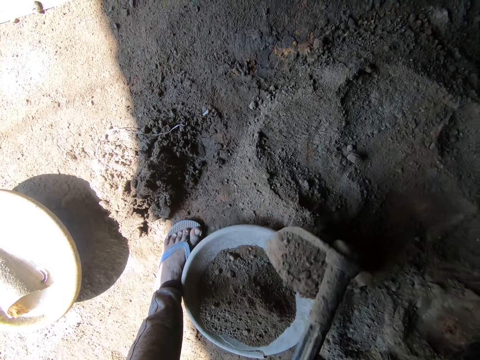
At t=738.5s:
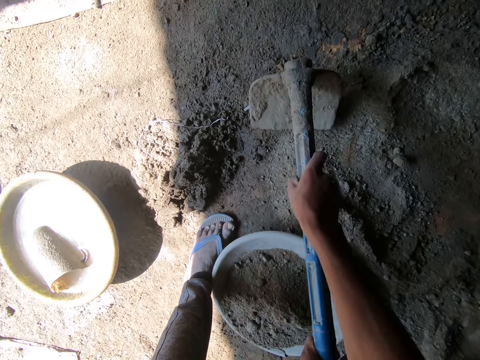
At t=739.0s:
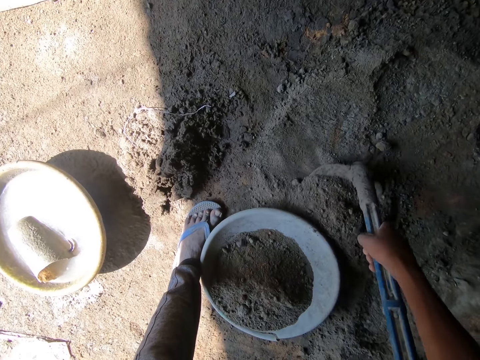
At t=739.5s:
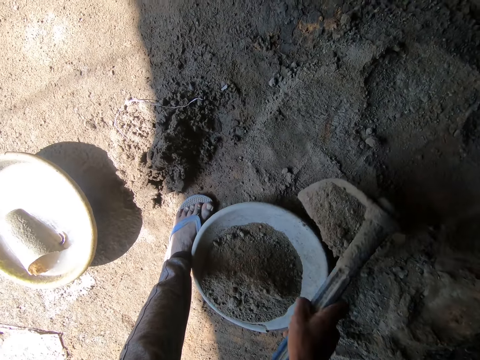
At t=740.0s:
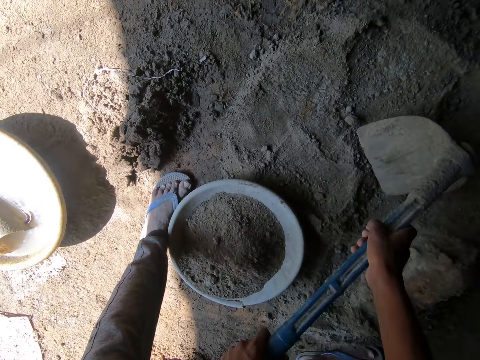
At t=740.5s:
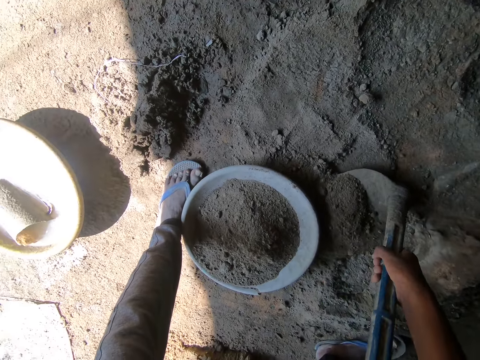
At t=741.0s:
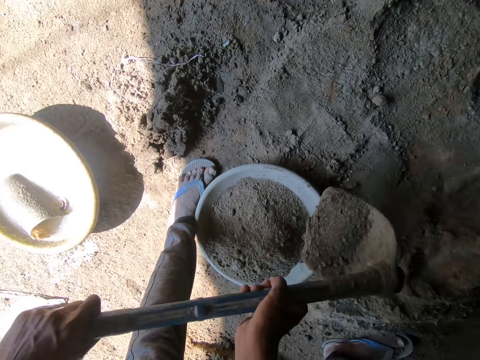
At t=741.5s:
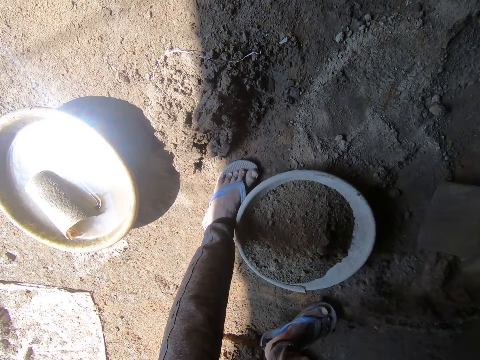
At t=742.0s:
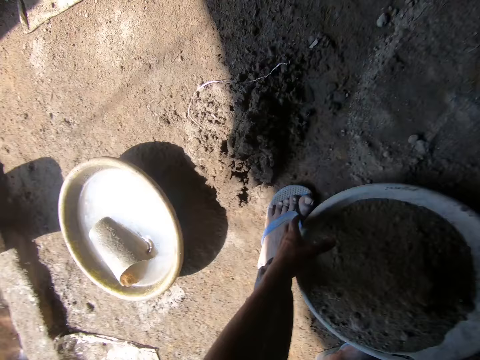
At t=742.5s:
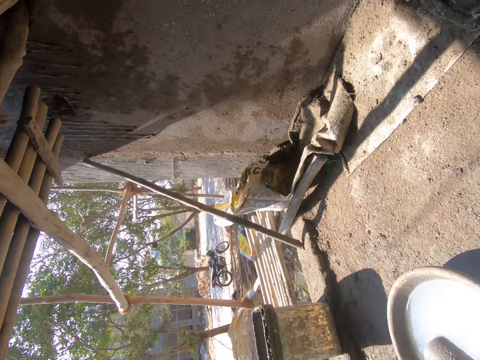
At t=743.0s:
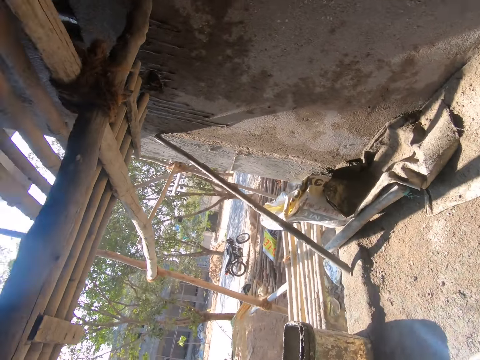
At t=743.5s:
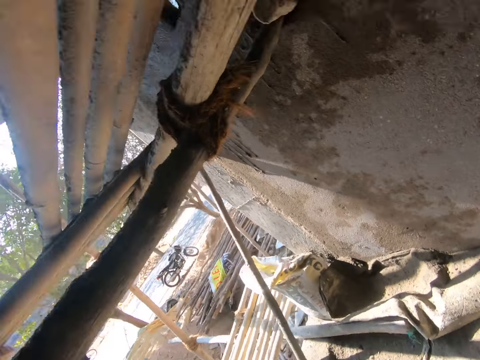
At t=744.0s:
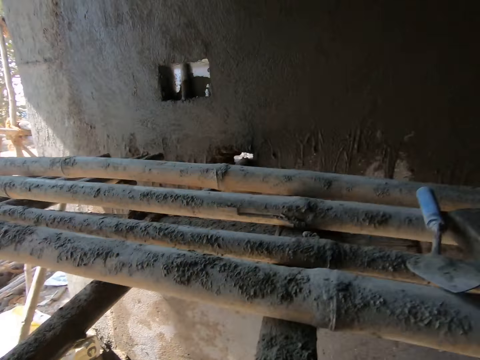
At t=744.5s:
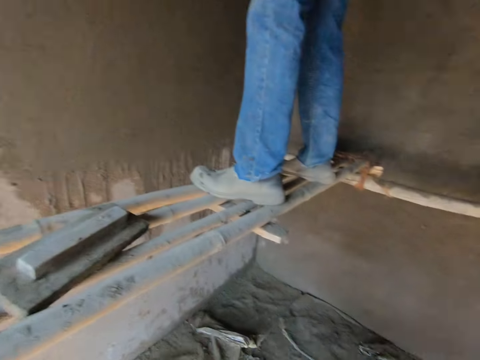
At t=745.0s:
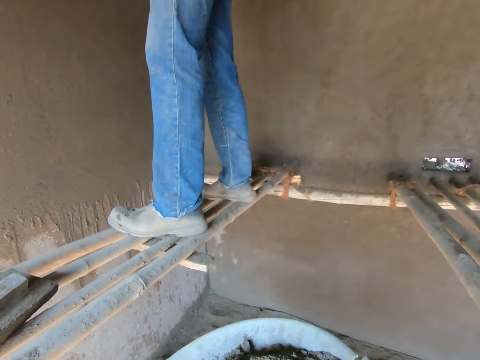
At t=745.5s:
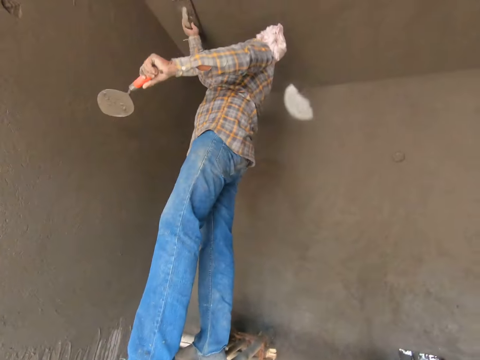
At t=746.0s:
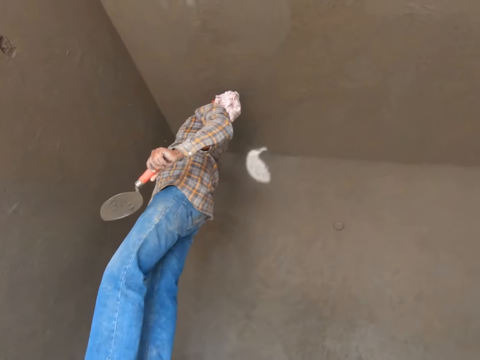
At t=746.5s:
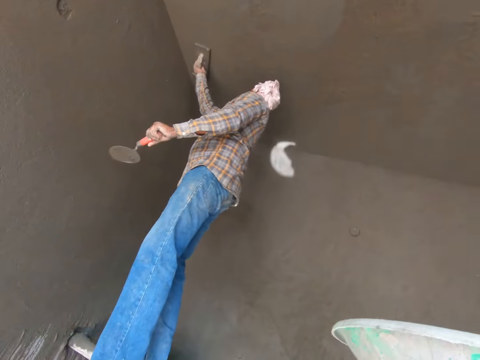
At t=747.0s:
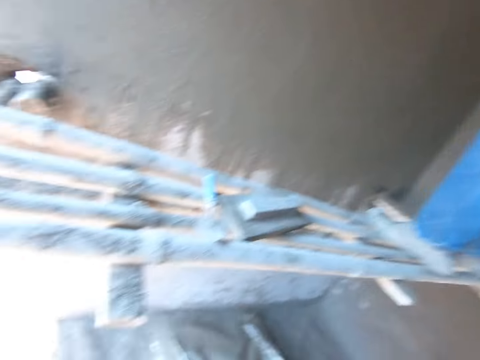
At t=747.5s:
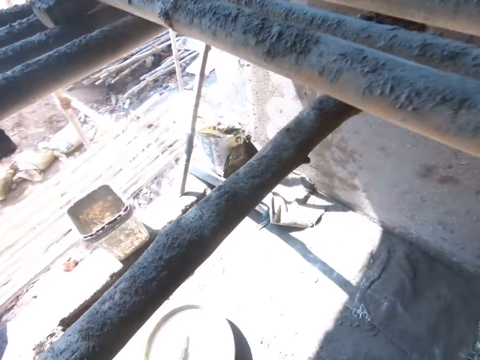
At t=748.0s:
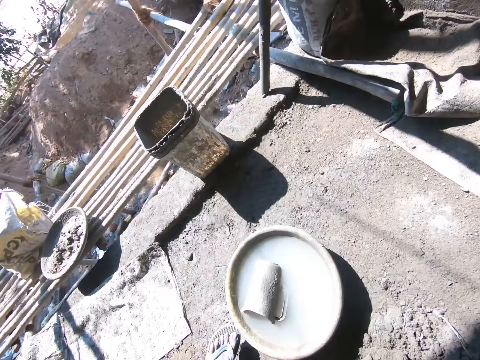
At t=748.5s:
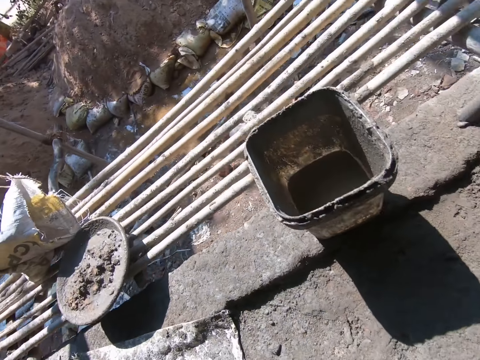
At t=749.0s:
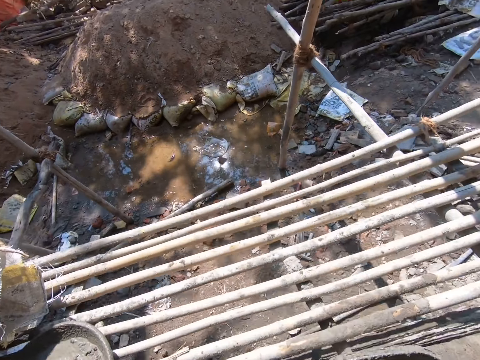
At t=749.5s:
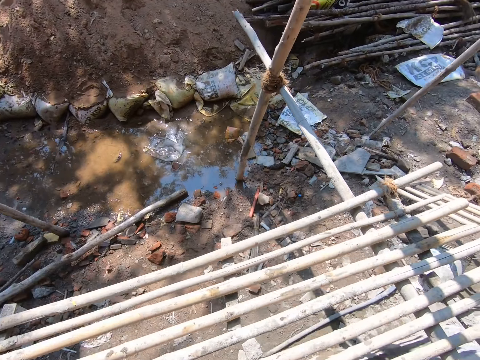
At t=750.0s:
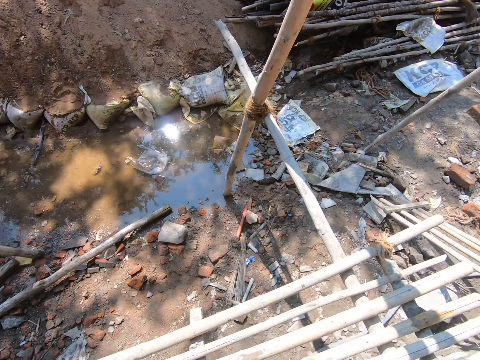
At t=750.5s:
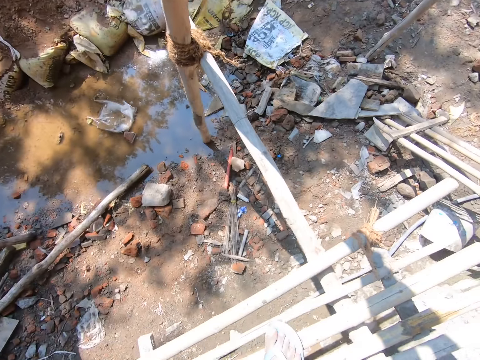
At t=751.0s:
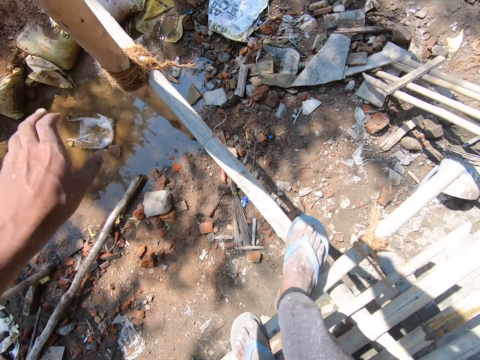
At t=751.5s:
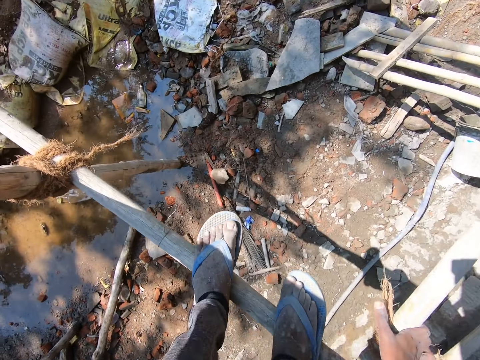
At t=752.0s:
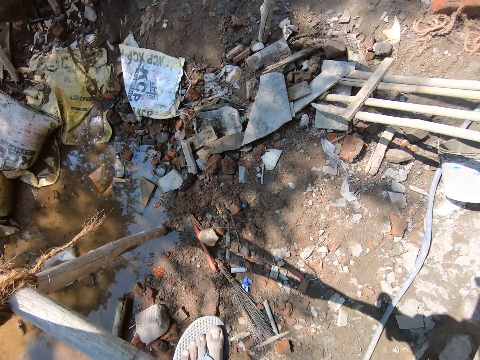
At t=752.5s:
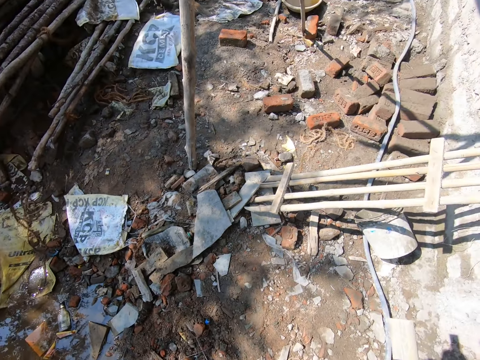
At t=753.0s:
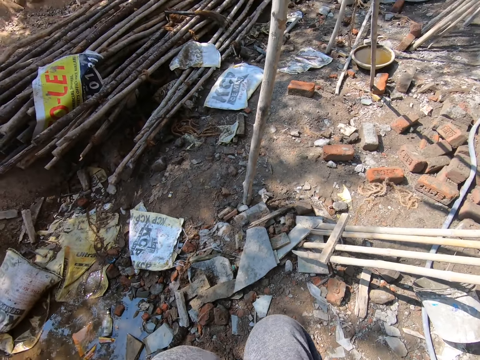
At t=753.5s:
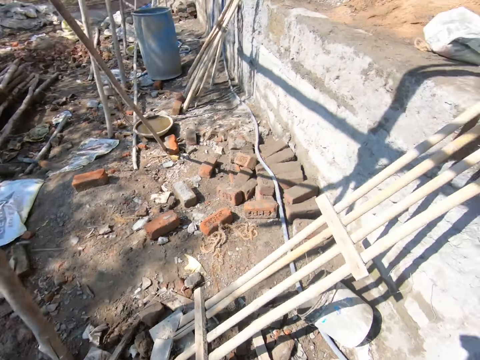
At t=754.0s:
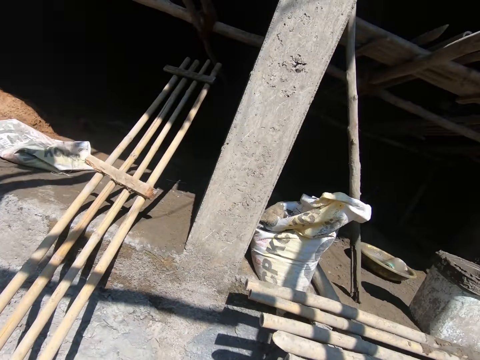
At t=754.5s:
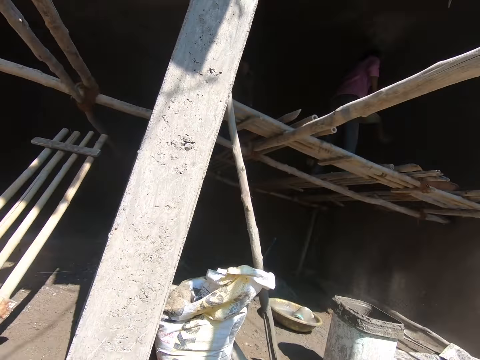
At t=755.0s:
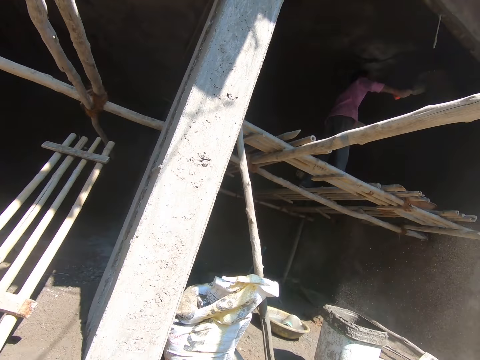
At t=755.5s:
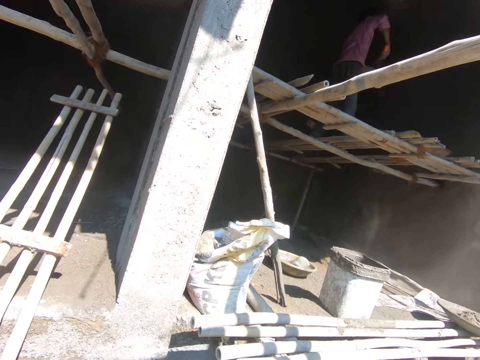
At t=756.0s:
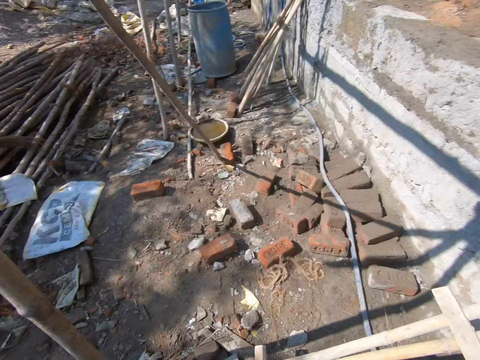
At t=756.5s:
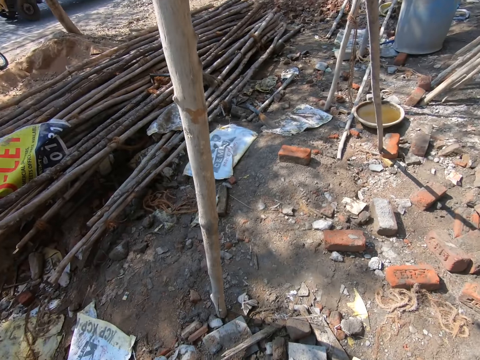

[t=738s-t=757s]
The camera wearer lifts the basin and walks around. They smoothen the wall. They walk in the construction site. They hold on the frame stick and look around.

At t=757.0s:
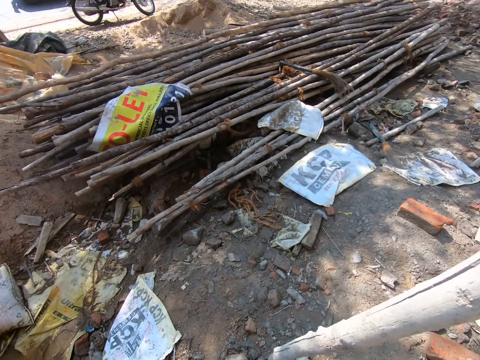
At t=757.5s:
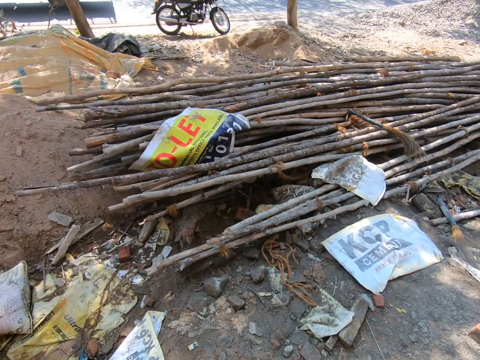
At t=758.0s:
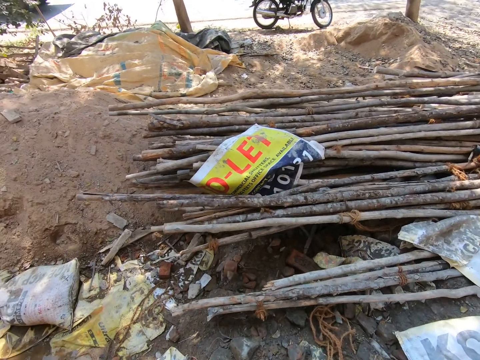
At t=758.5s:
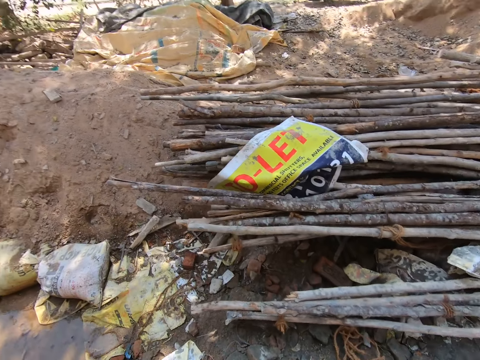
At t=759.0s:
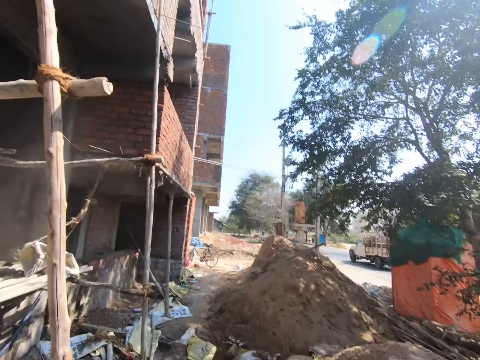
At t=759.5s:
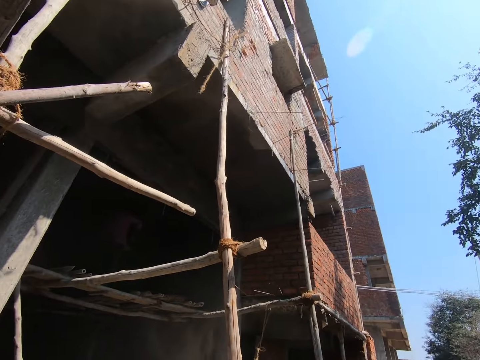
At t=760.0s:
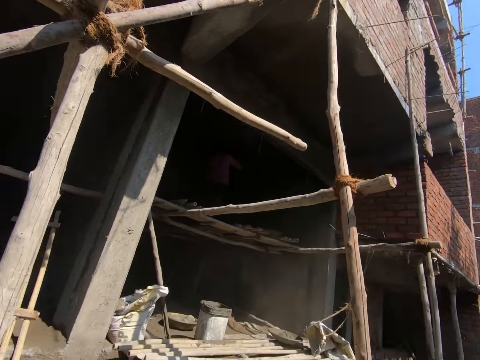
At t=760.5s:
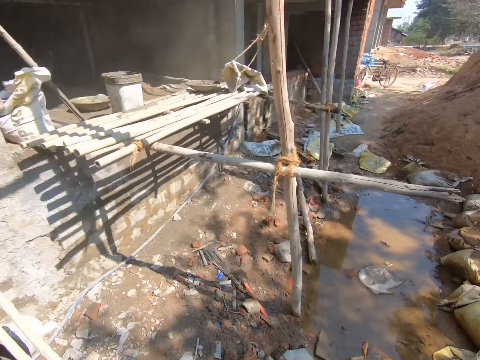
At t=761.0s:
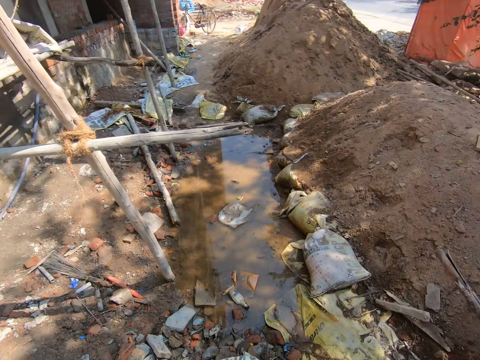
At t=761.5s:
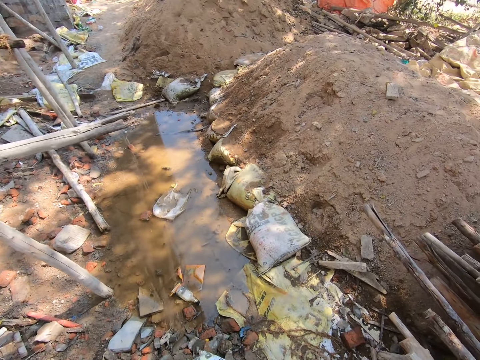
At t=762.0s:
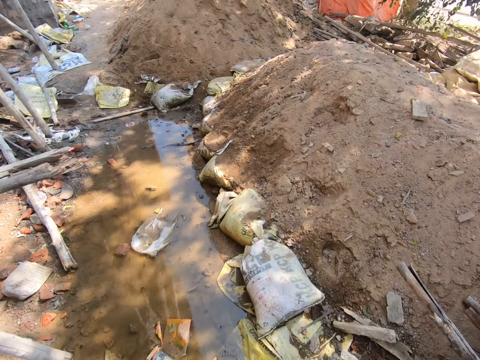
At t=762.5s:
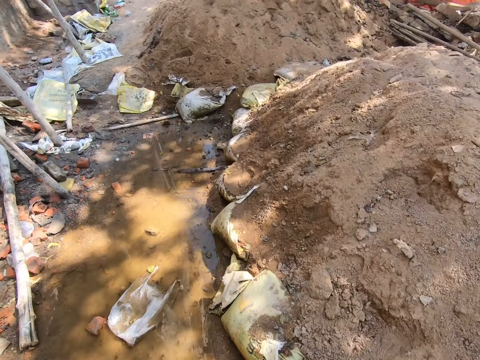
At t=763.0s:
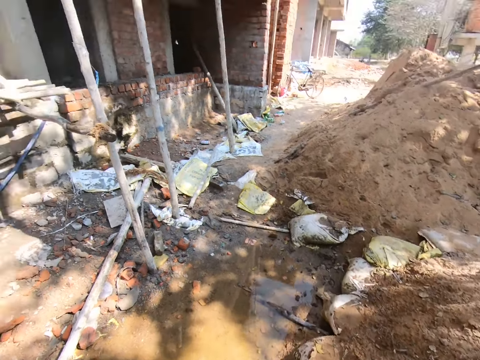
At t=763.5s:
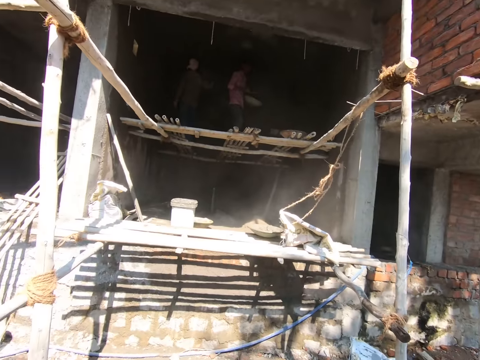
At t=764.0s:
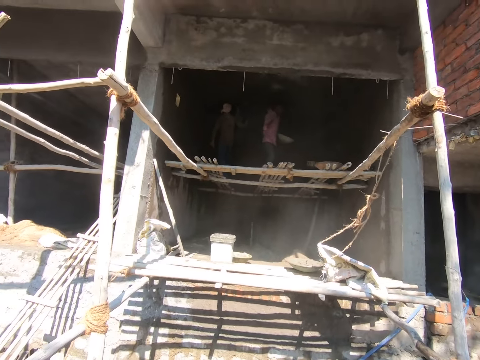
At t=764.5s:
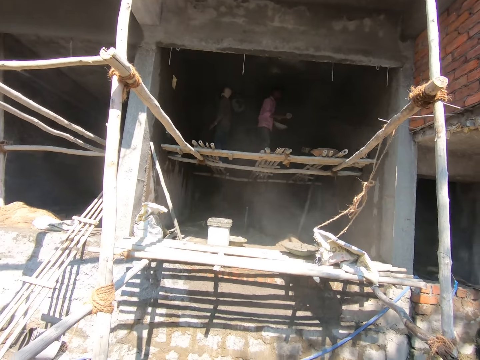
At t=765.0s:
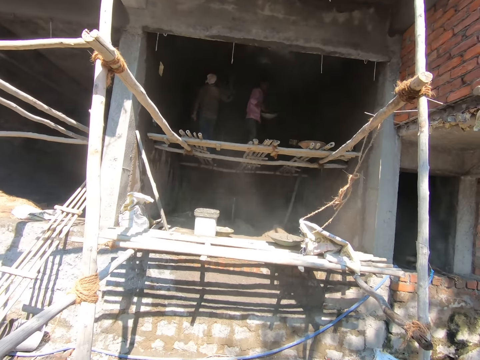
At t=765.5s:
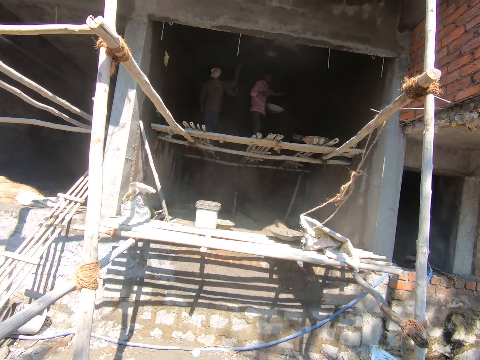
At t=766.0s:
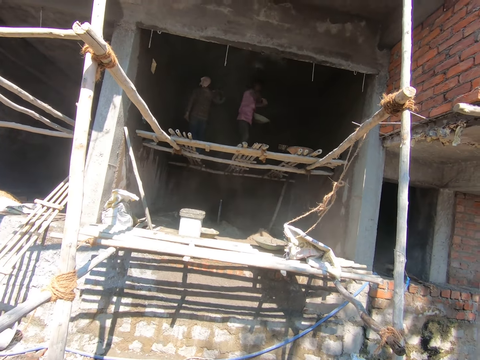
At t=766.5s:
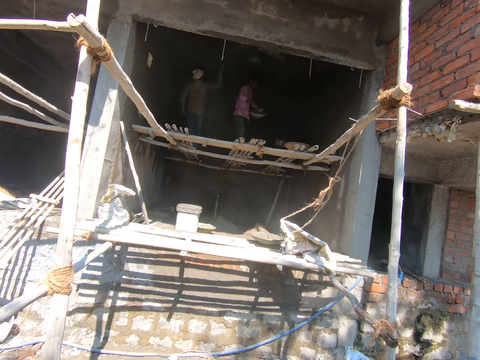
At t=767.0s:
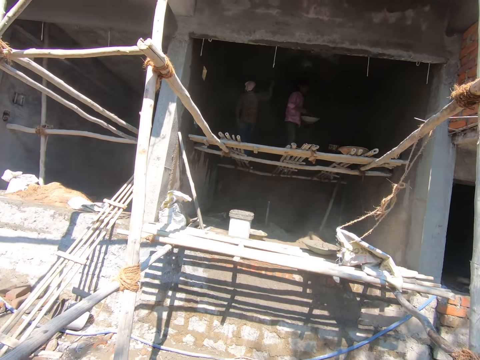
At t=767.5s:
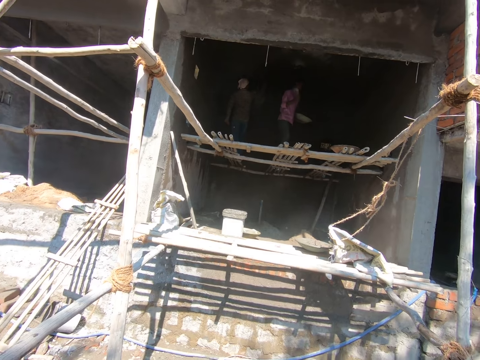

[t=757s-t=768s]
The camera wearer walks around. A man smoothens the surface. Another man pastes some mortar on the wall.
